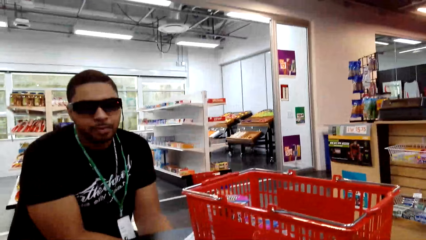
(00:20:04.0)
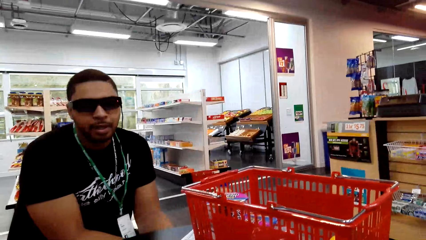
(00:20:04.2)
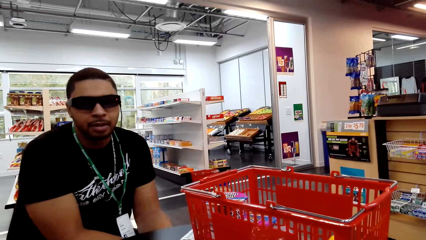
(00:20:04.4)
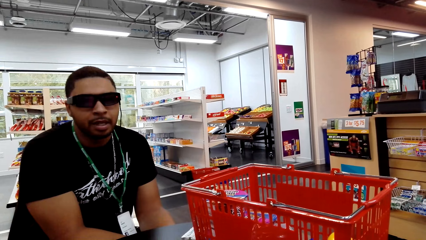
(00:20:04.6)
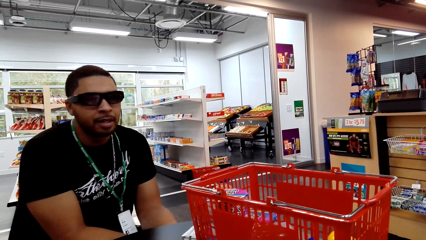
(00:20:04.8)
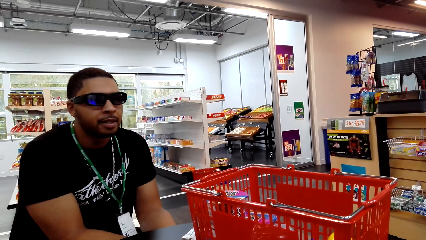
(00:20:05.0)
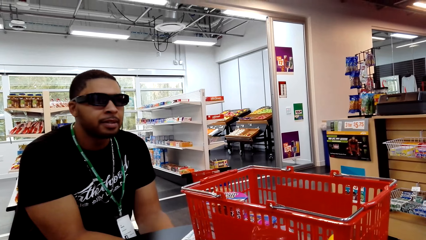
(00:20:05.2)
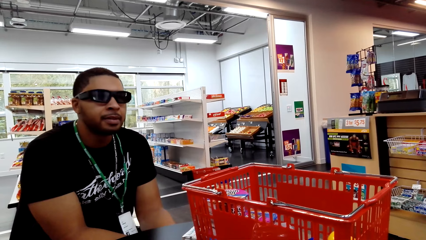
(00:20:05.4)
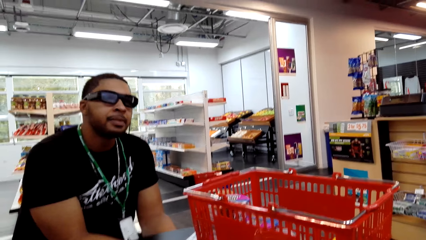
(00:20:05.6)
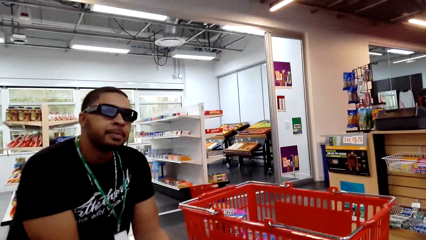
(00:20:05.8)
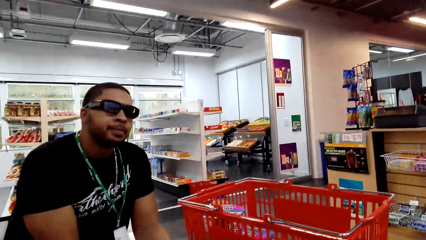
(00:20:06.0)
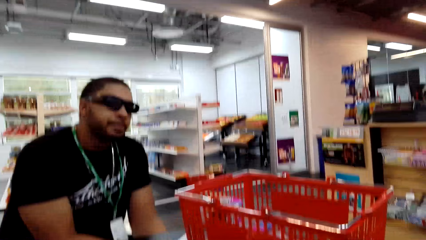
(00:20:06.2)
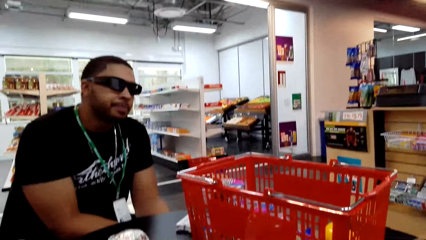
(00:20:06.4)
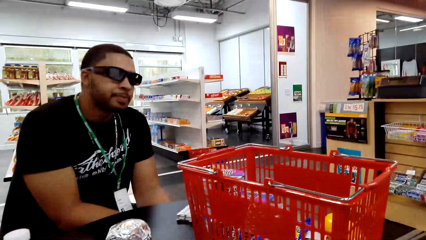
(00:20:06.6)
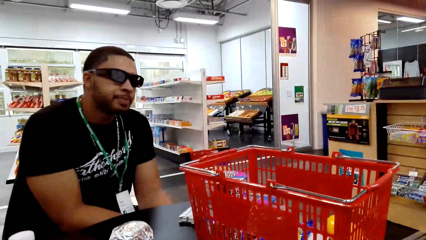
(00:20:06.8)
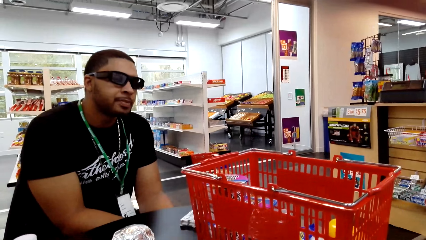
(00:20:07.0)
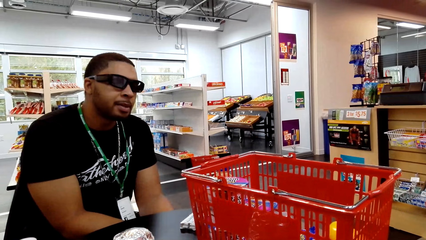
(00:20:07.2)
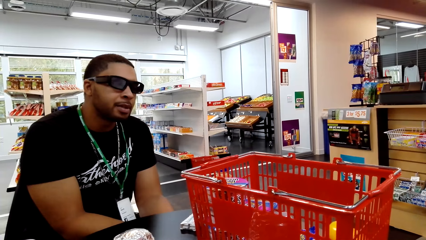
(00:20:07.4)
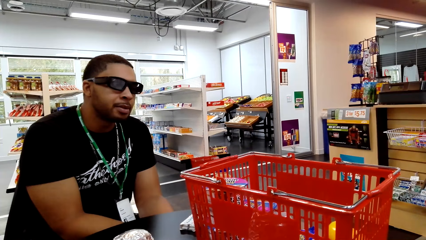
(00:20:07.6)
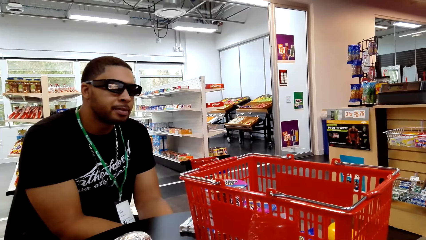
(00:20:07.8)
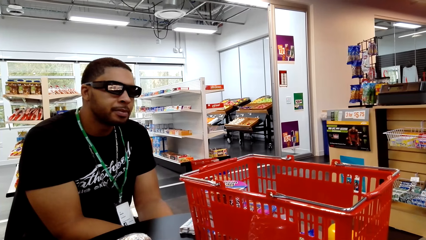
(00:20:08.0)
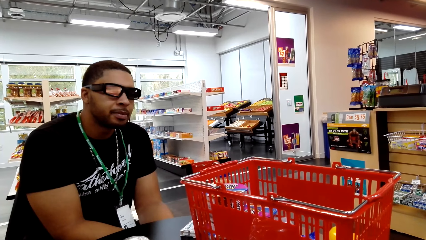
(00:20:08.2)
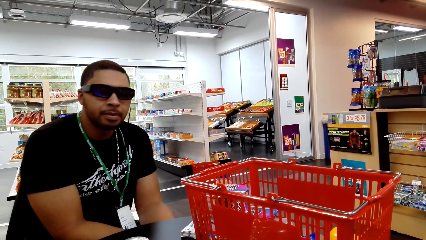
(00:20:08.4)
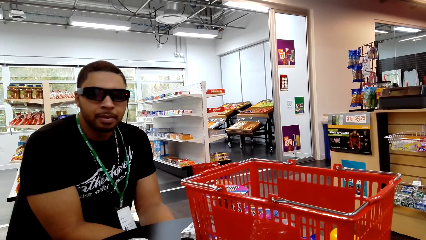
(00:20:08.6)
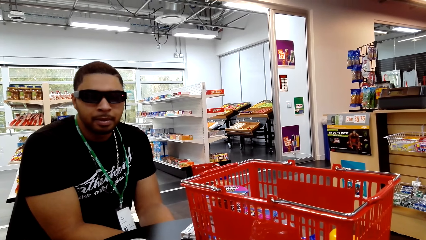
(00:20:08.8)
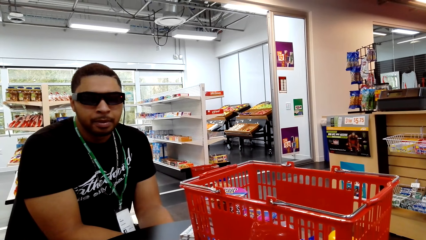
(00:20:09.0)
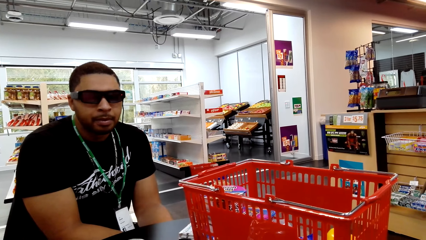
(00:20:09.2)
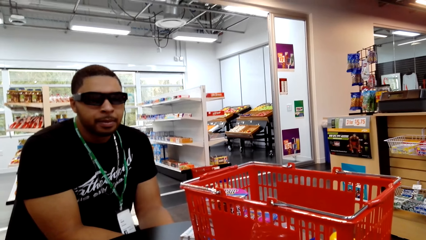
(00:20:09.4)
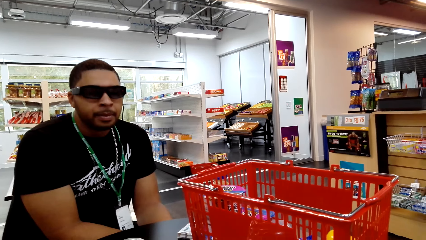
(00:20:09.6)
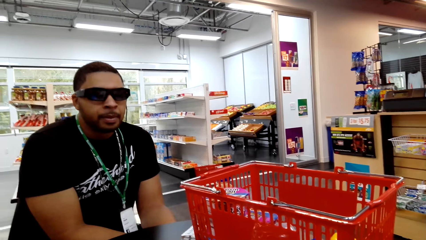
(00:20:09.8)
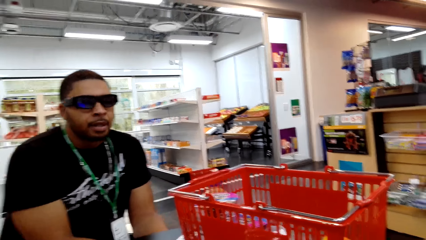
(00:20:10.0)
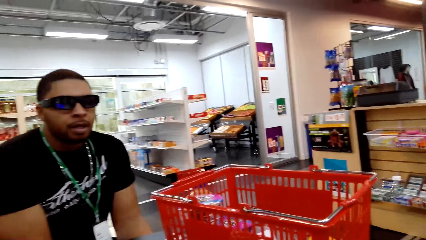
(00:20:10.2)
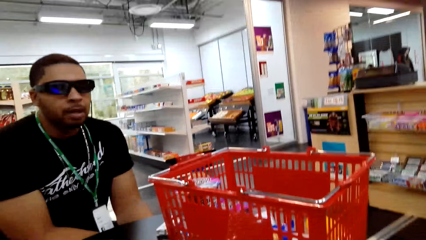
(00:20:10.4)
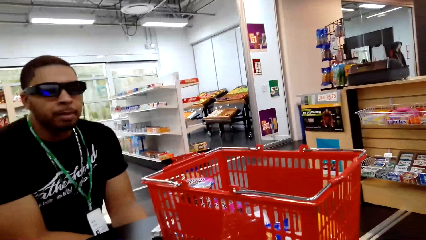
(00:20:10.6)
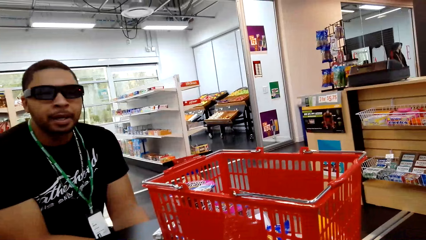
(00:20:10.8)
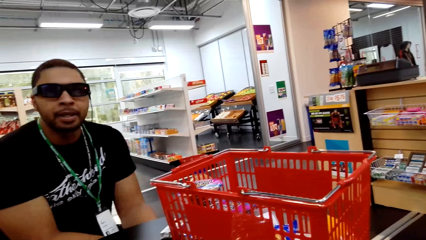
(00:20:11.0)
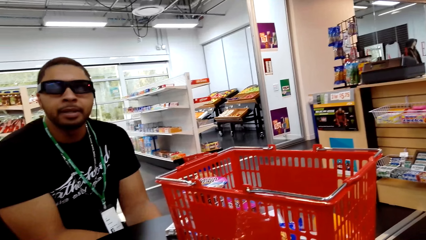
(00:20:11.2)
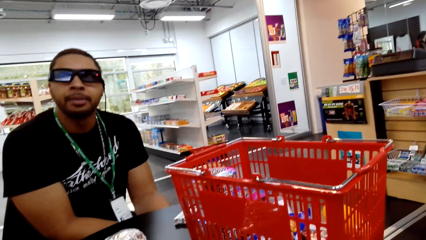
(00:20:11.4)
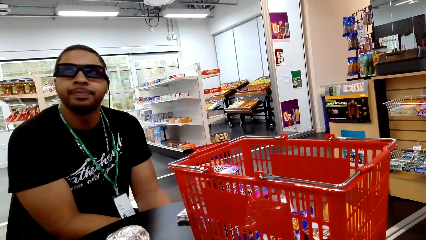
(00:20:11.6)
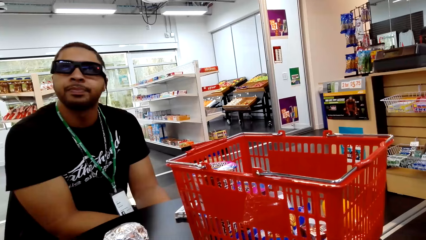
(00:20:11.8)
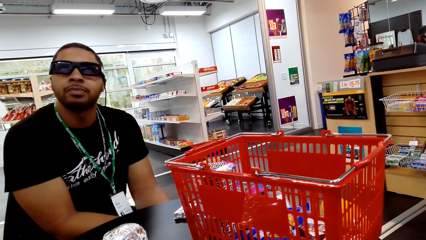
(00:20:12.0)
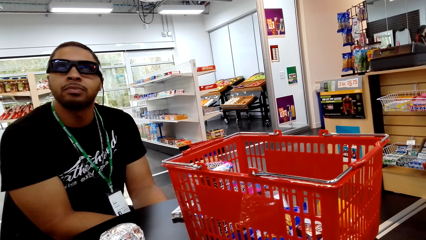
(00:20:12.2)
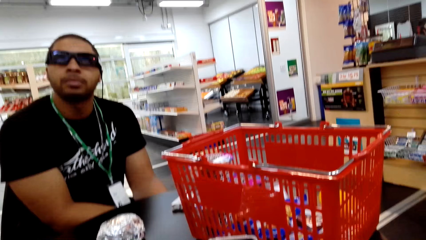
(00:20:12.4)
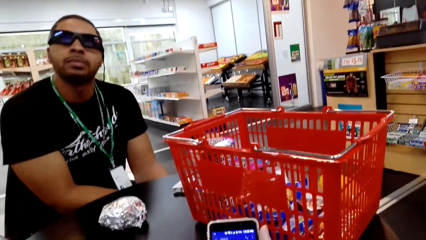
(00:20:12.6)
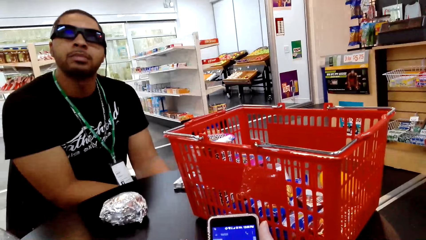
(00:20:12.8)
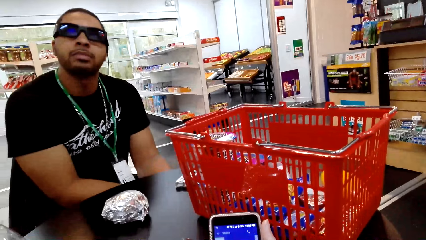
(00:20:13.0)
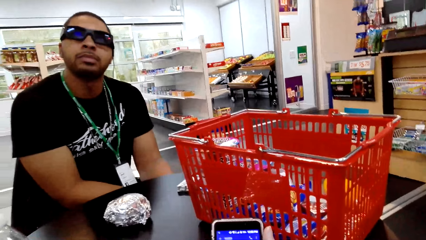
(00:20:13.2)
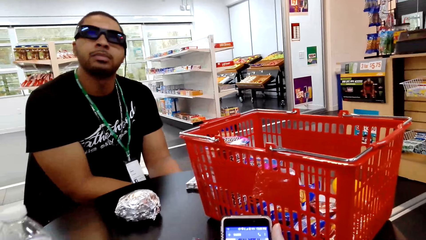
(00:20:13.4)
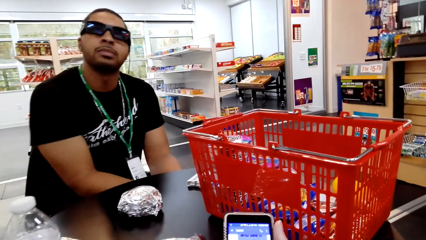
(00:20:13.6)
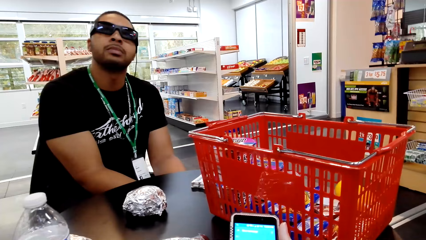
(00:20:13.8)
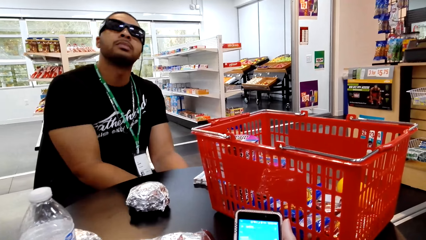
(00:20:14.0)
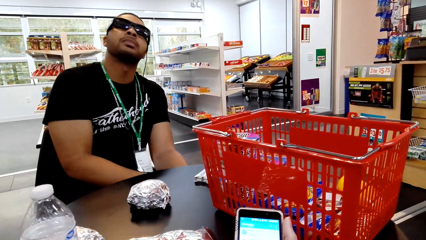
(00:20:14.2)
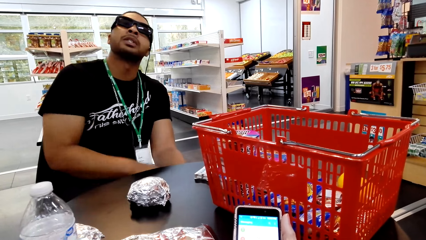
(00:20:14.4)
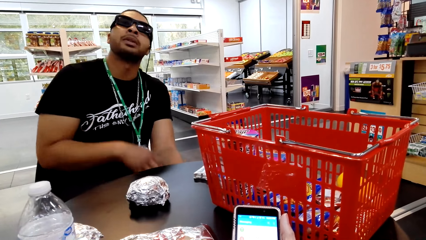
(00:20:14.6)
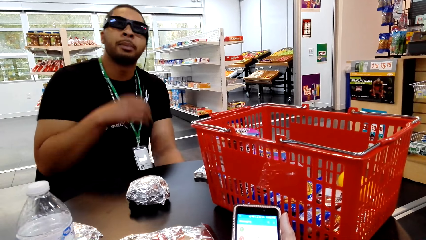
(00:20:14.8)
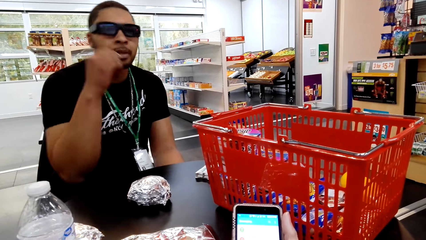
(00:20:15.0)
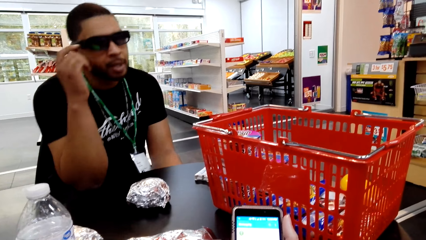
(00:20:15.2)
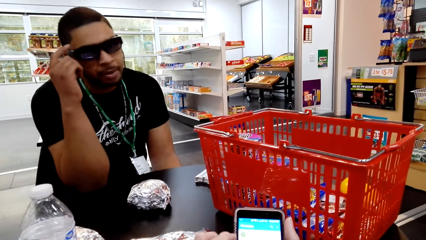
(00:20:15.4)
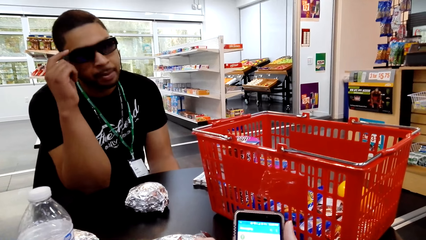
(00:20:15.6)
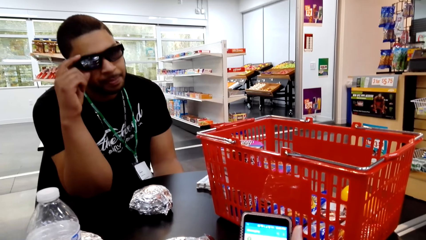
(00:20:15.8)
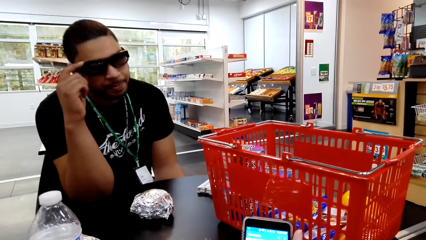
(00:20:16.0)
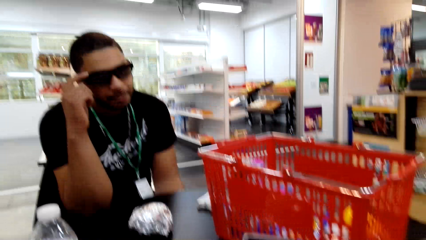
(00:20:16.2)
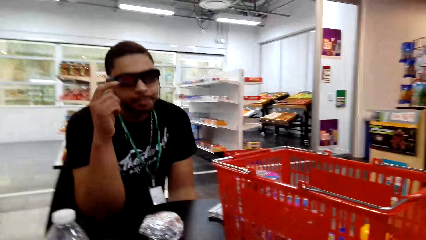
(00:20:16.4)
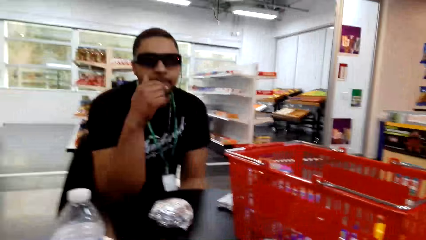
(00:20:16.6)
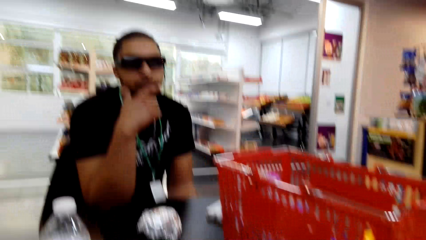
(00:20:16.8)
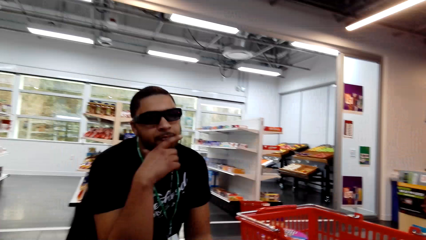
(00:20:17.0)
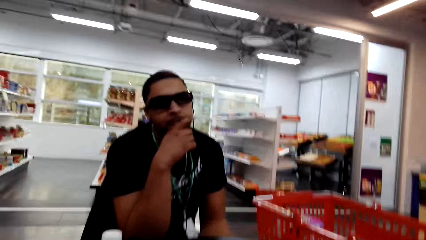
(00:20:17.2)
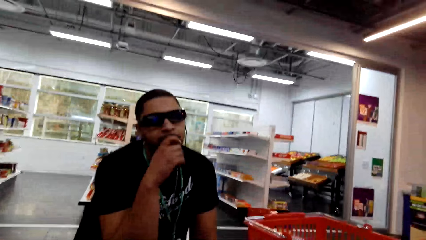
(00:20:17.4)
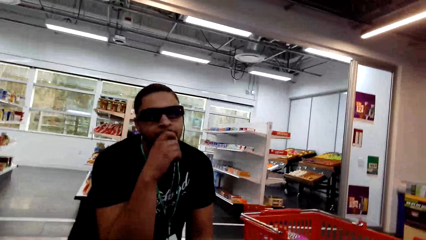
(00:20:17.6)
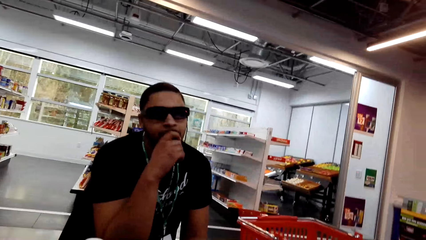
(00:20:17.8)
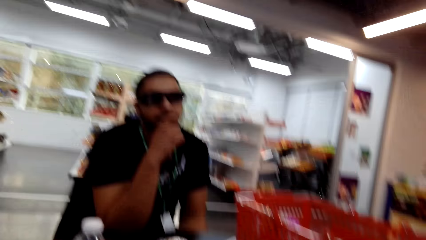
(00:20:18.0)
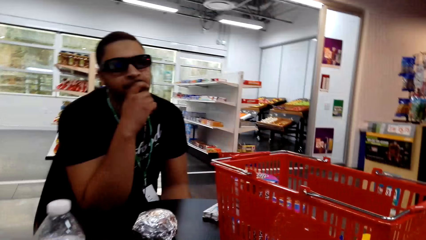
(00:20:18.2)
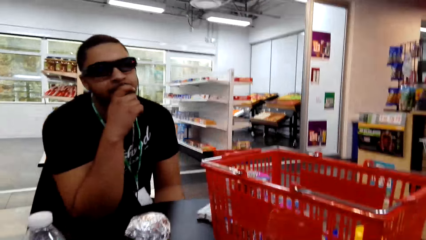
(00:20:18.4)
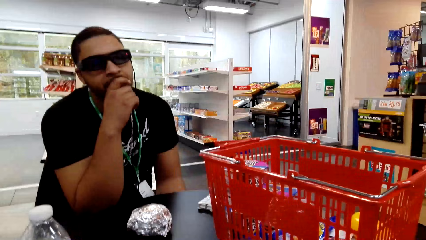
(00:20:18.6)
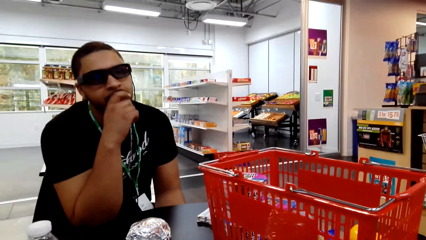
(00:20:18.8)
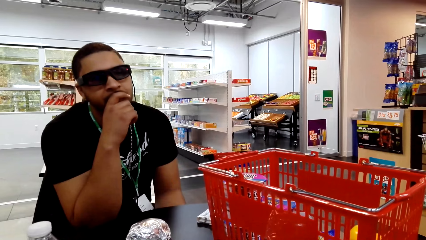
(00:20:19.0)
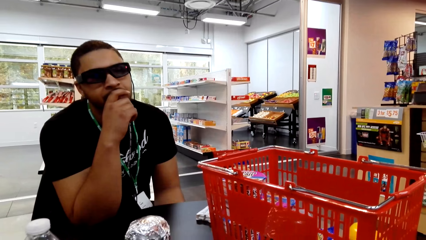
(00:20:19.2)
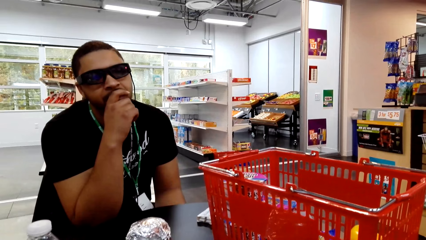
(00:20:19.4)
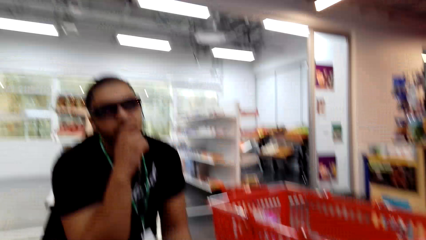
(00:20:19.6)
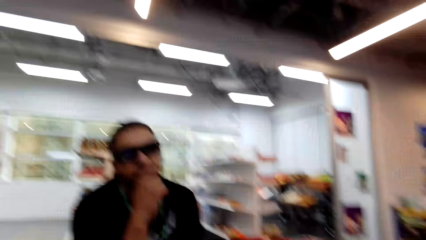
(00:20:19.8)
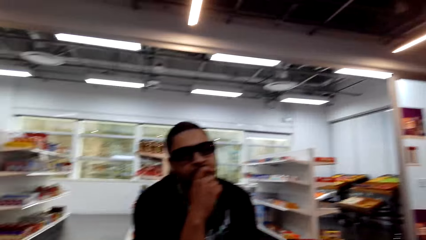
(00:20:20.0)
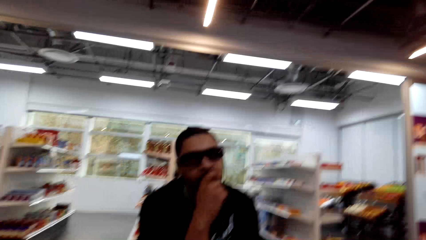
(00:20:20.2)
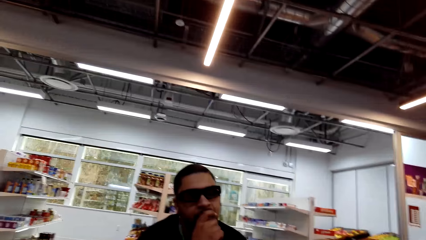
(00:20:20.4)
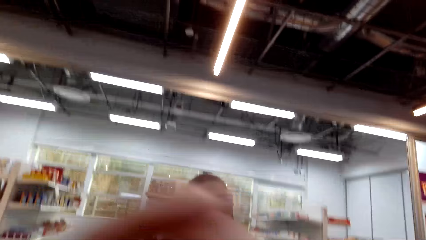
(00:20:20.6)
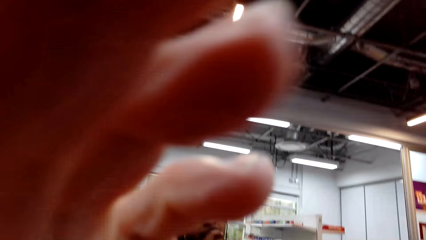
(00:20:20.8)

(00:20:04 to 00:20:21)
The camera wearer dialogues with a man. They hold a cellphone. They dialogue with the man. They dialogue with the man again.
